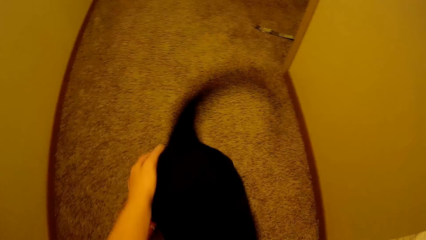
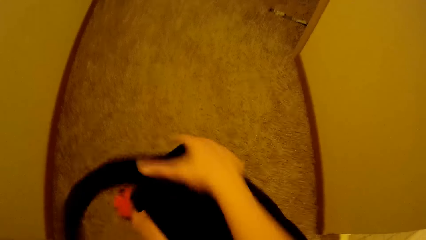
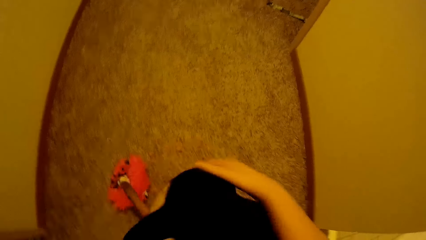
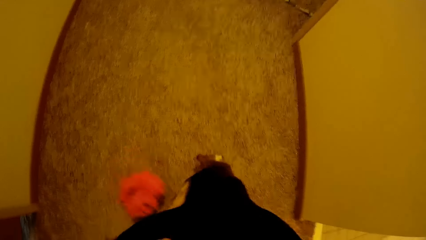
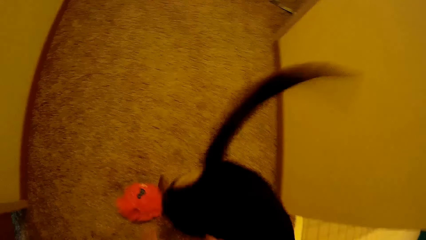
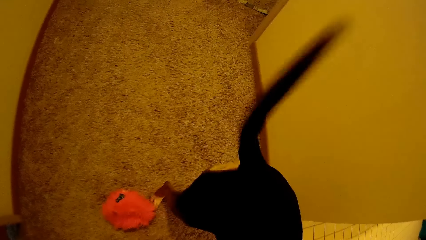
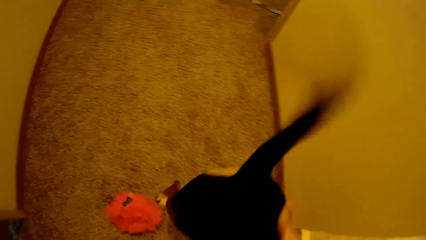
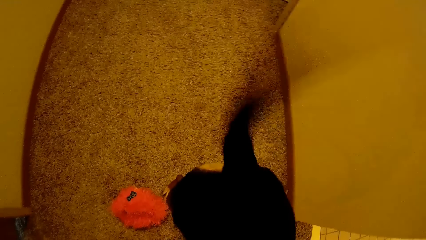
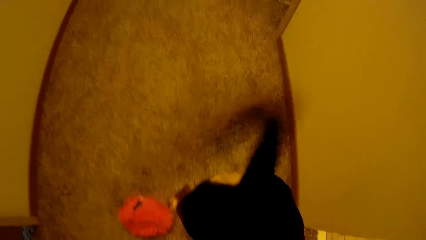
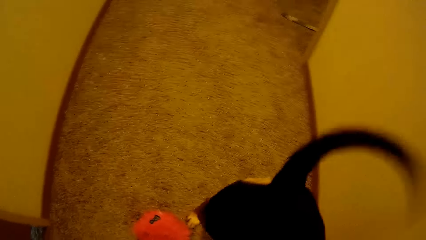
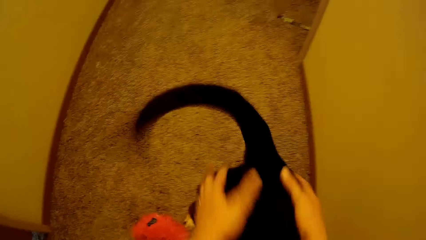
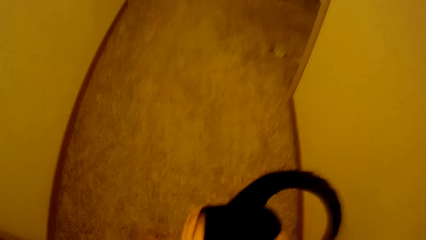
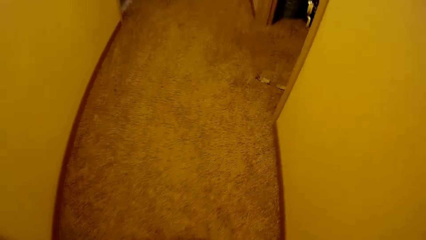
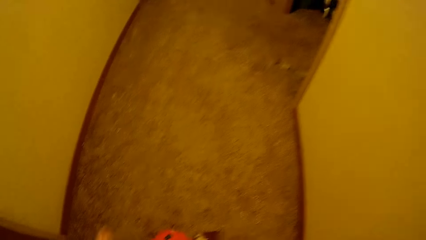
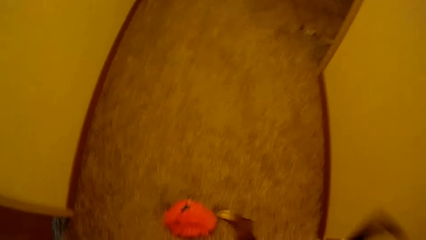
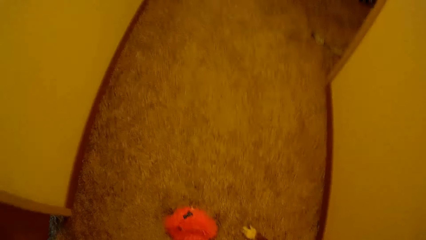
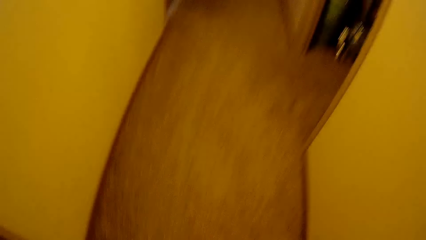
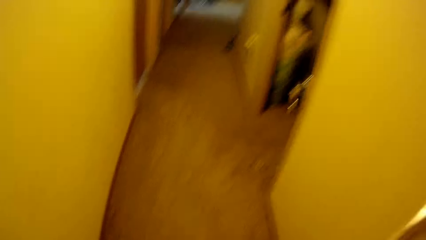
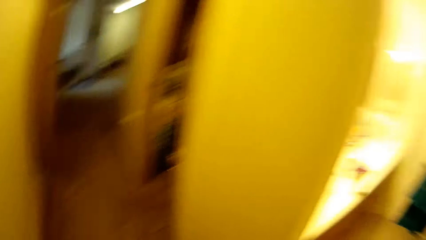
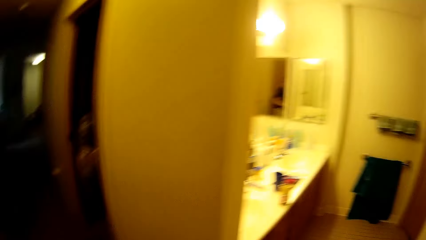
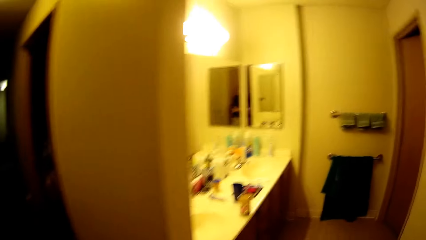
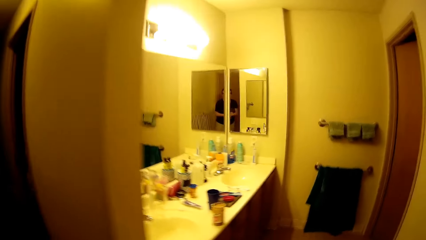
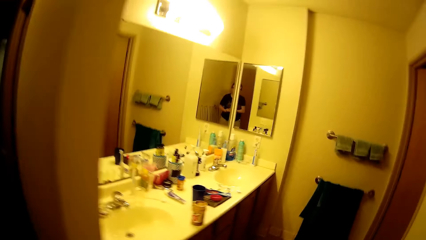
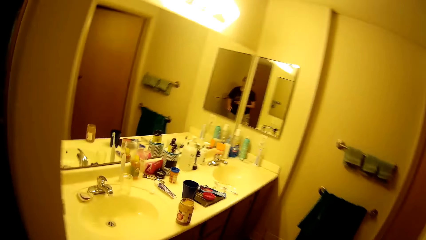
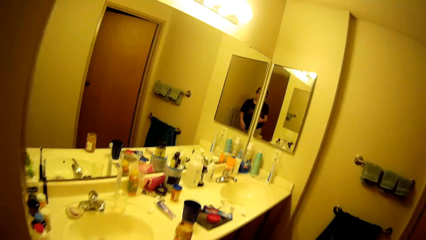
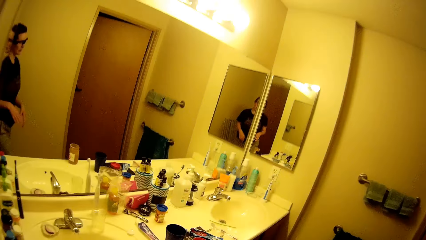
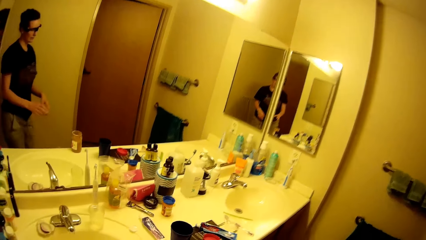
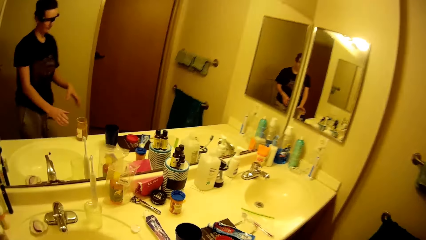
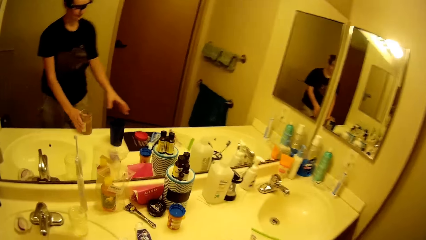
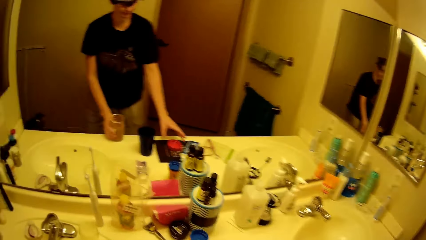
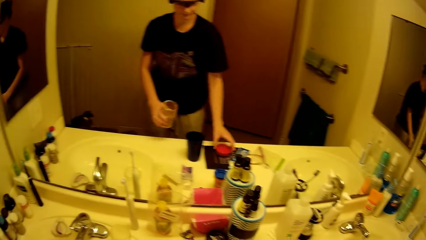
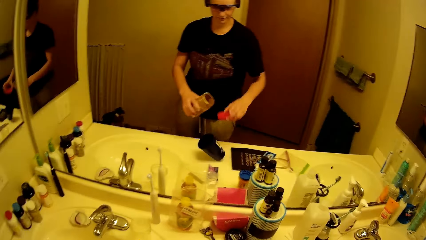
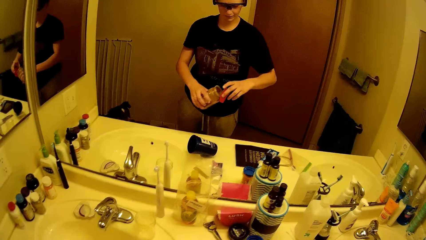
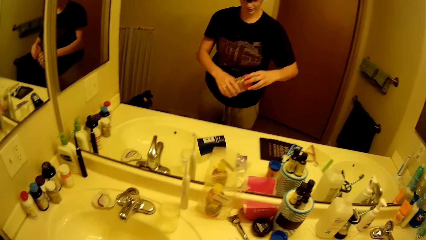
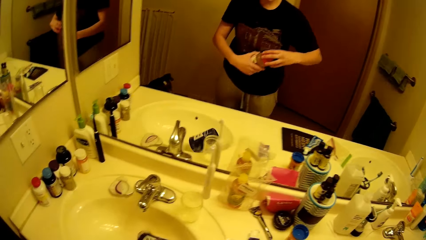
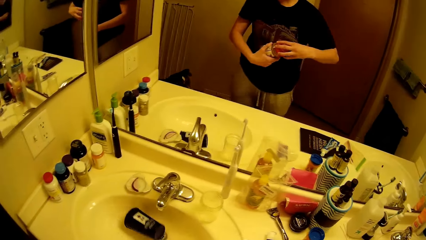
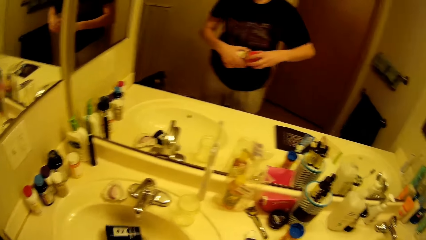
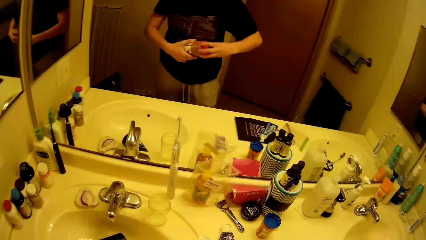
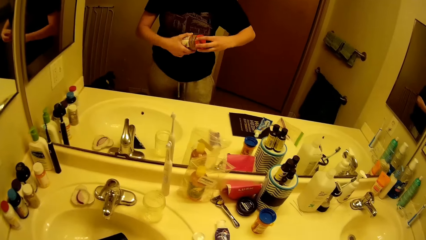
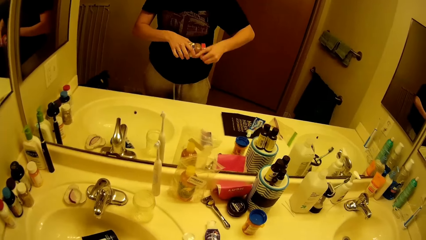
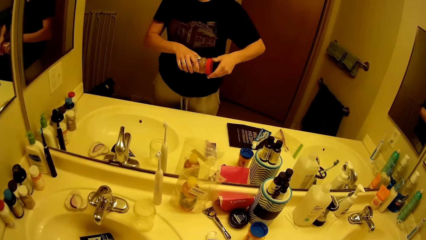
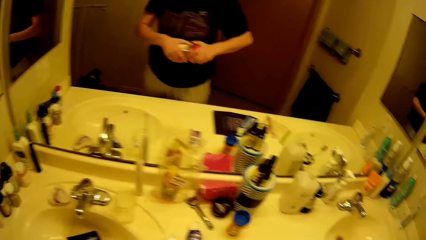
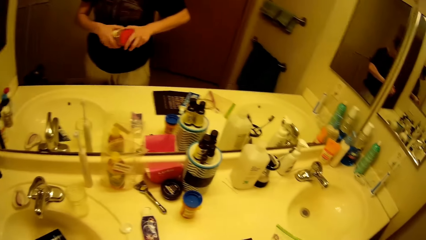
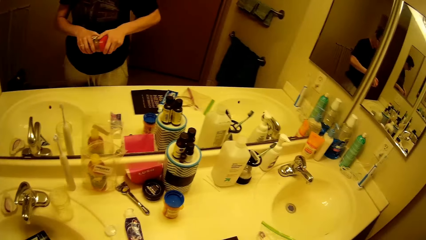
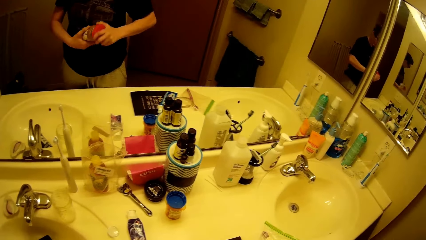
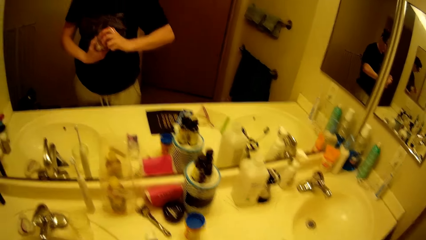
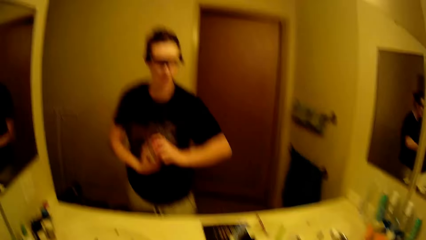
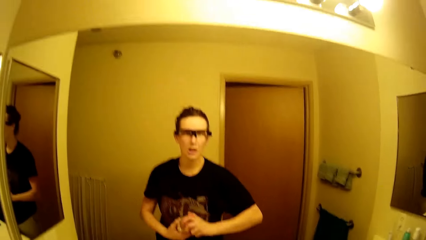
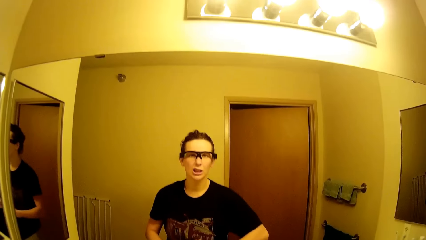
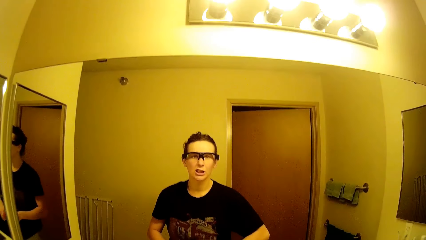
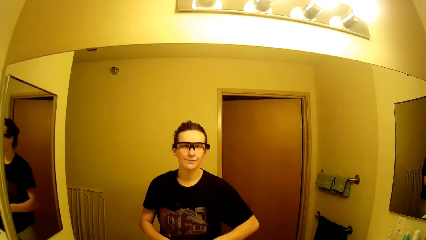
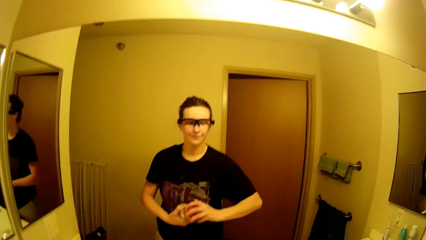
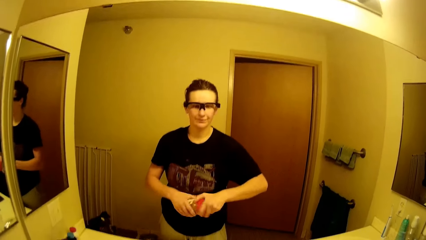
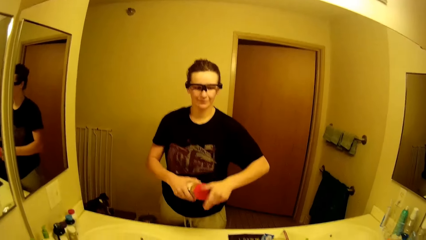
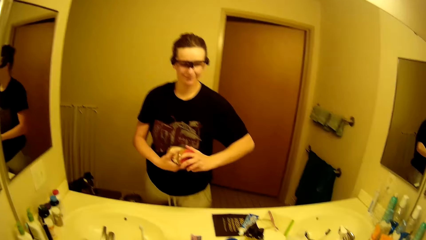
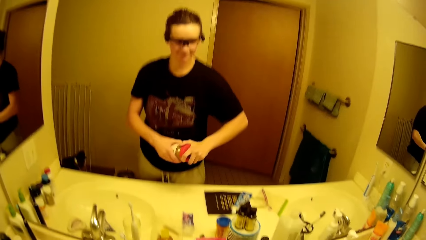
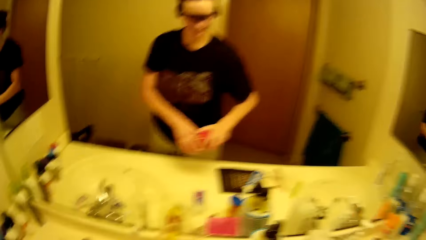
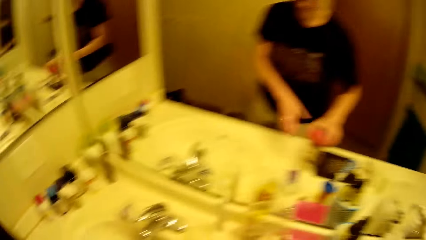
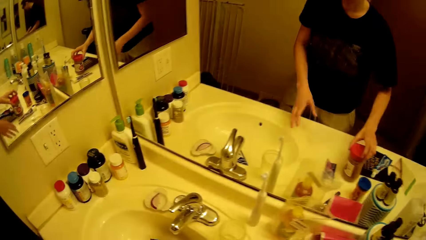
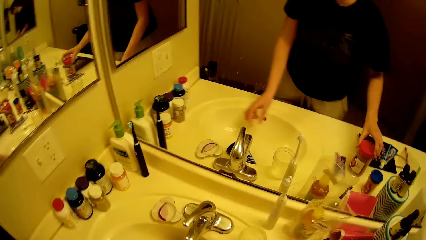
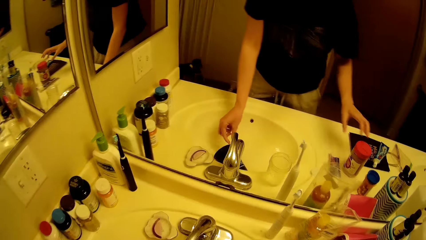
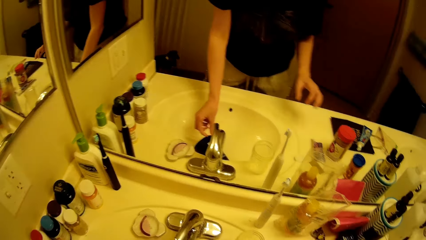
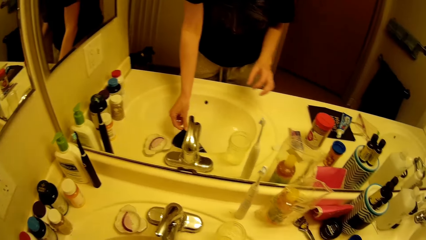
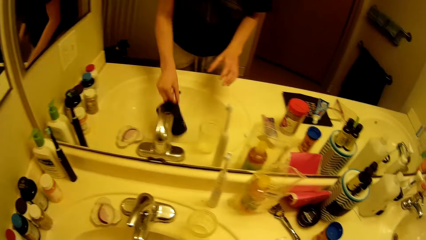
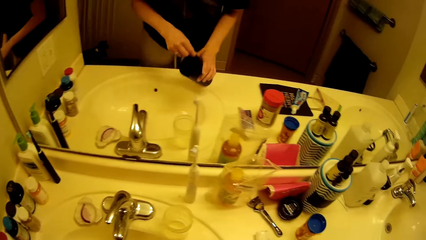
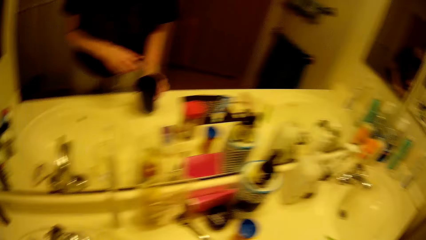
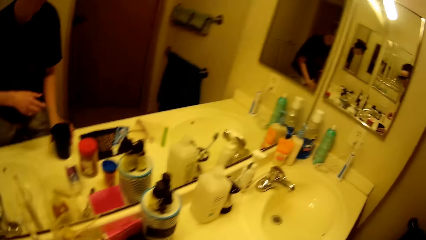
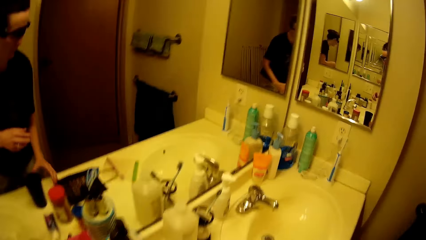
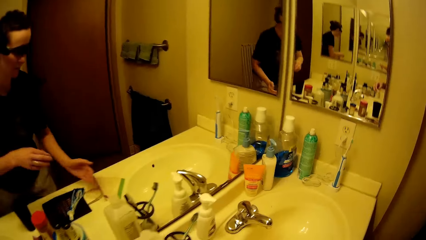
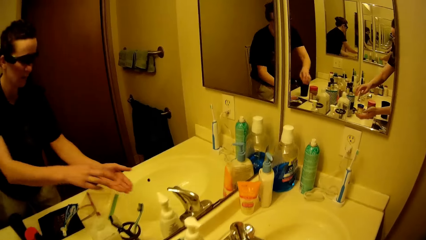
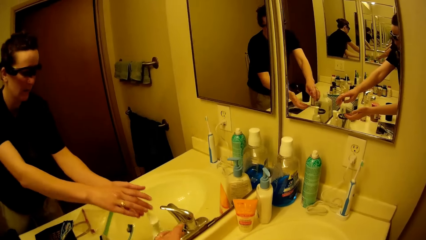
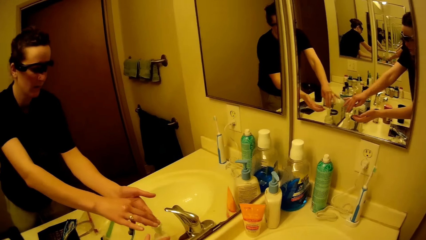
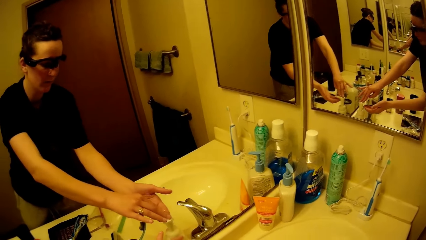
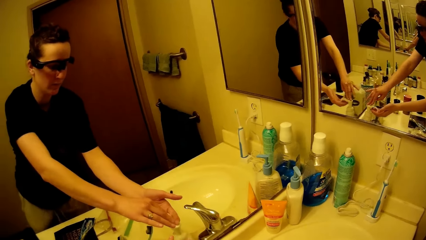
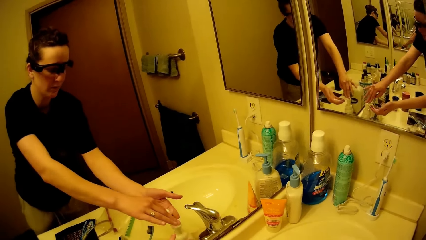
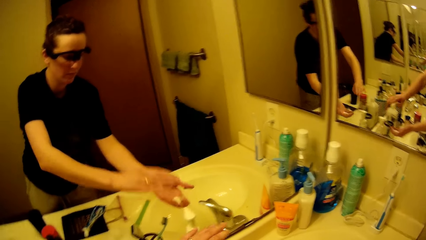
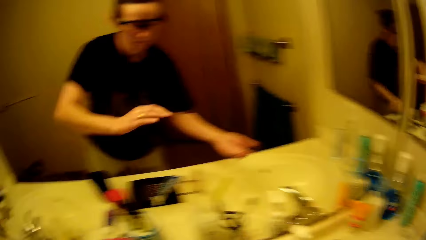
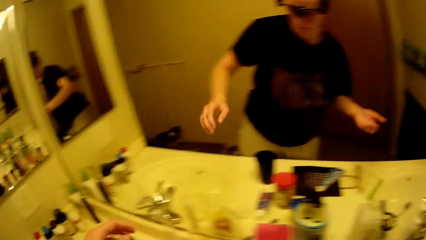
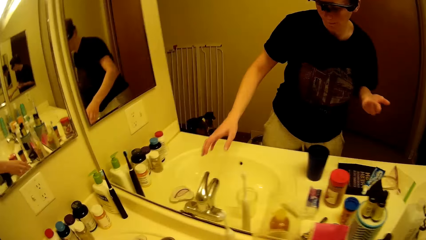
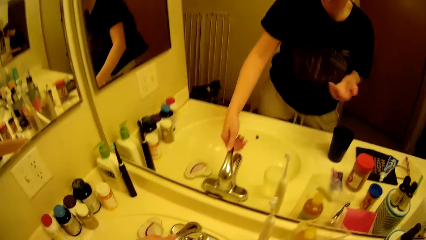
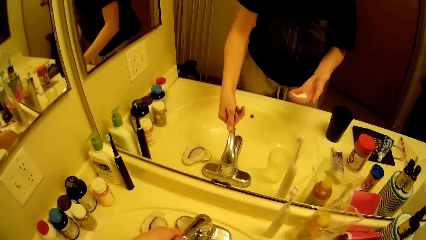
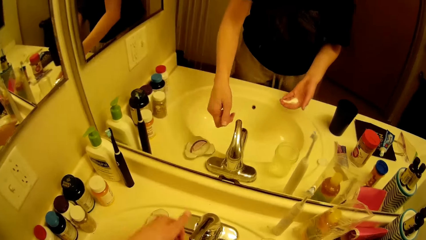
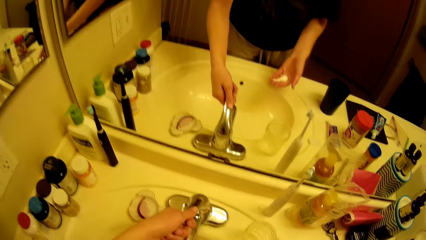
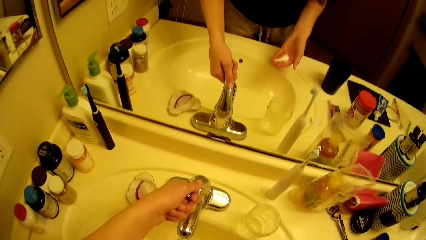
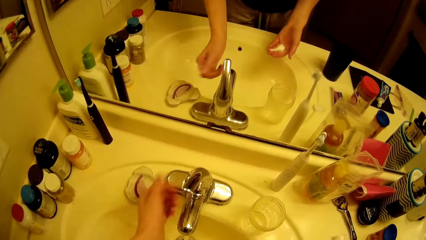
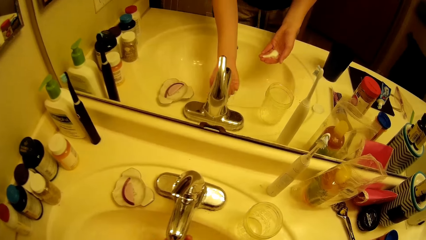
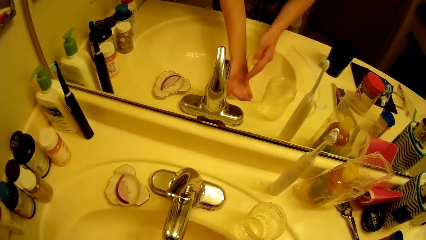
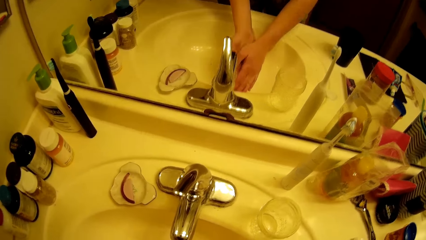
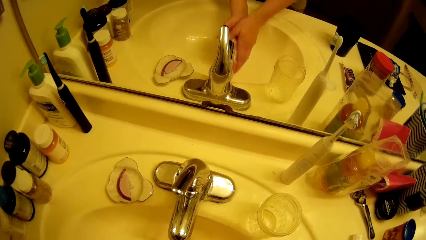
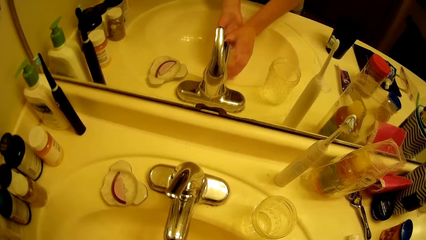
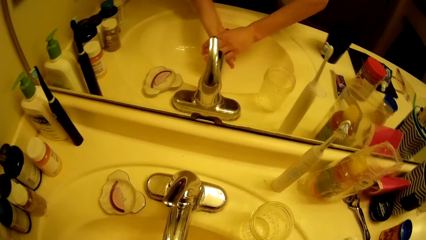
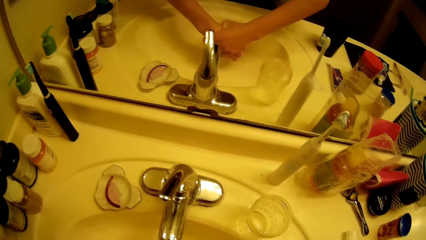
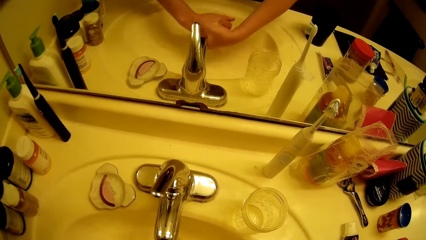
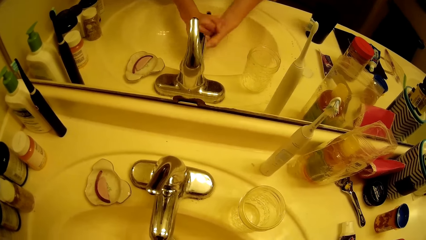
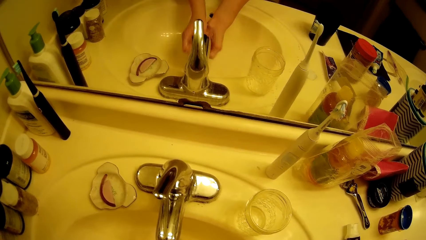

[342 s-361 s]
The camera wearer walks towards a sink. They pick up a container and its cover from the slab, knock over a cup, and close the container with its lid. They drop the container on the slab with their right hand. They pick up a cup. They pass another container from the sink to their right hand to their left hand. They hold the cup with their right hand. They drop the container on the slab with their right hand. They apply soap on their hands. They take soap from a container. They open a tap with their left hand. They run water on their hands. They wash their hands with soap.
